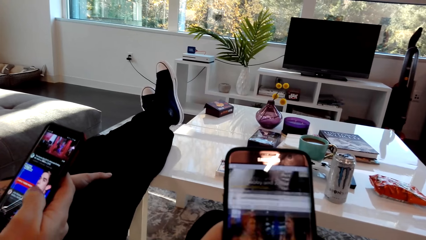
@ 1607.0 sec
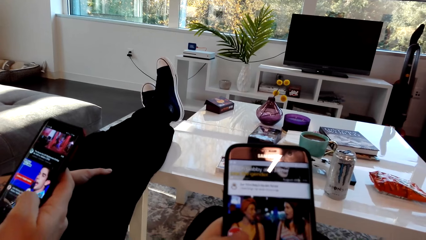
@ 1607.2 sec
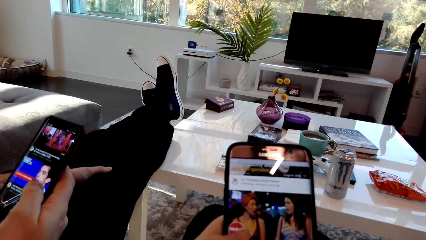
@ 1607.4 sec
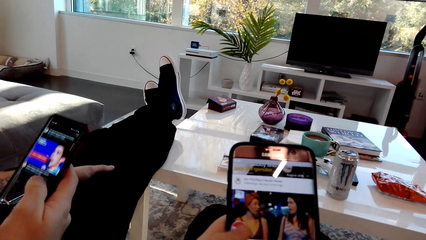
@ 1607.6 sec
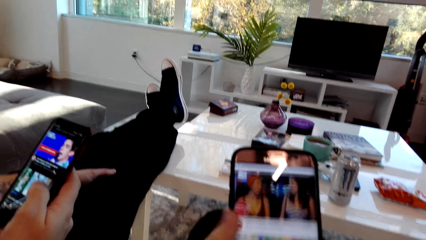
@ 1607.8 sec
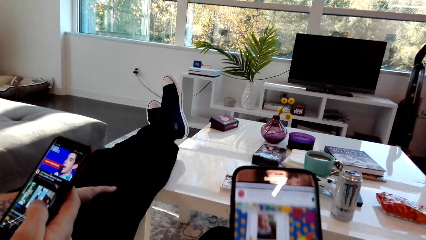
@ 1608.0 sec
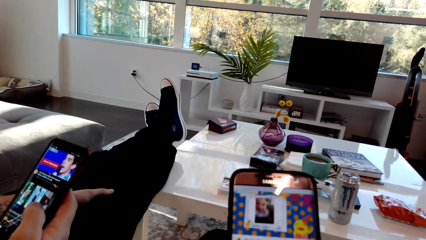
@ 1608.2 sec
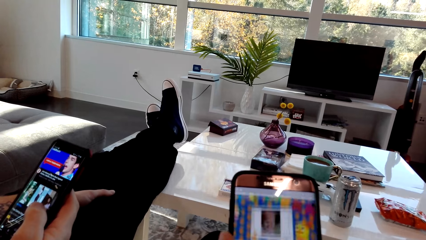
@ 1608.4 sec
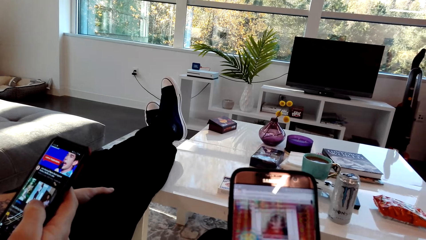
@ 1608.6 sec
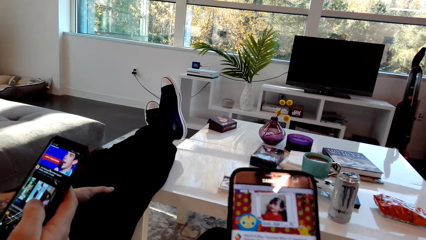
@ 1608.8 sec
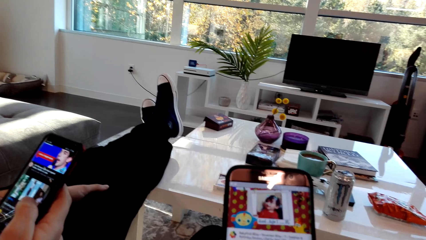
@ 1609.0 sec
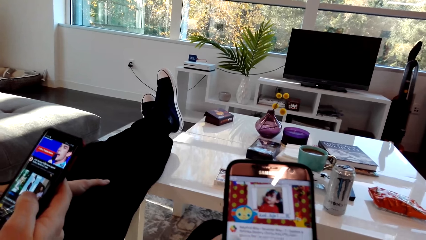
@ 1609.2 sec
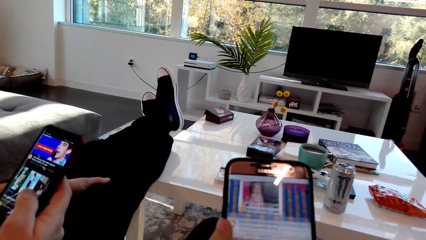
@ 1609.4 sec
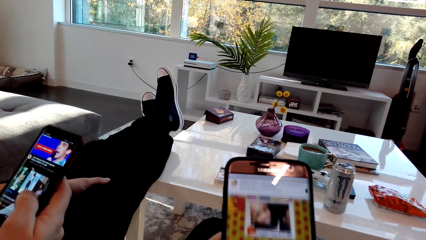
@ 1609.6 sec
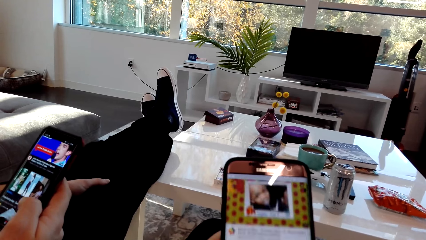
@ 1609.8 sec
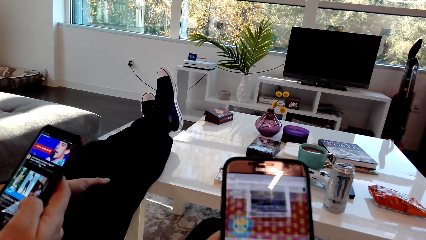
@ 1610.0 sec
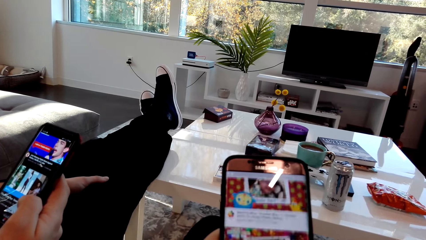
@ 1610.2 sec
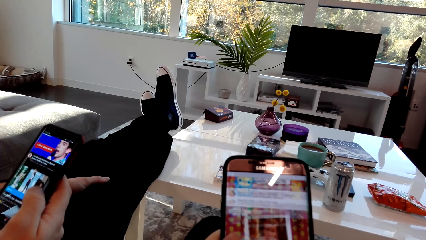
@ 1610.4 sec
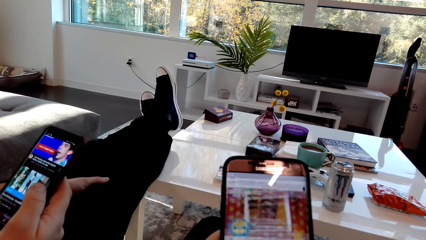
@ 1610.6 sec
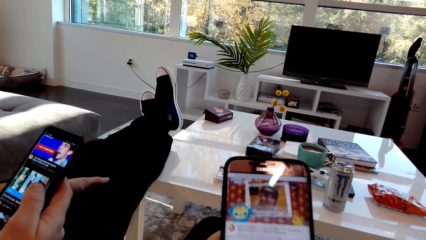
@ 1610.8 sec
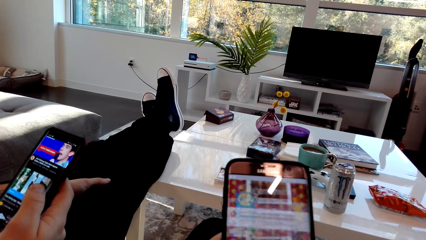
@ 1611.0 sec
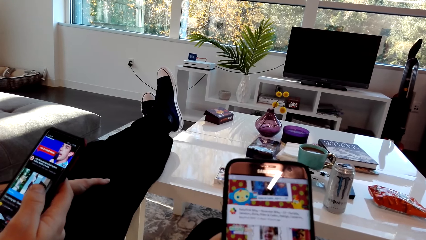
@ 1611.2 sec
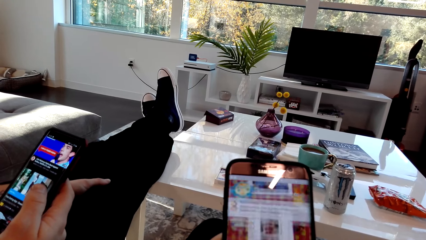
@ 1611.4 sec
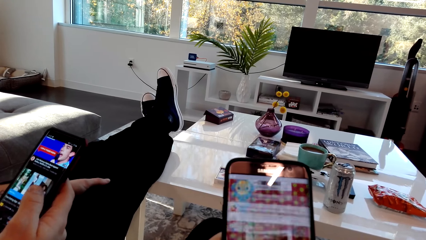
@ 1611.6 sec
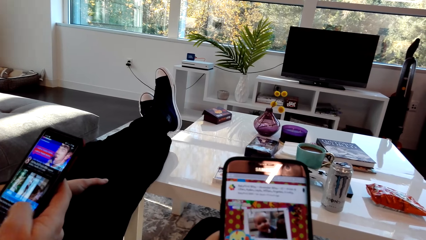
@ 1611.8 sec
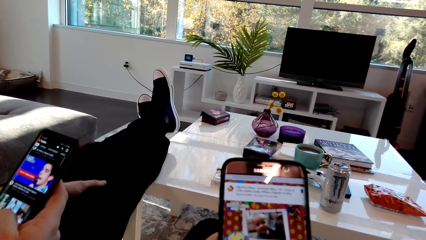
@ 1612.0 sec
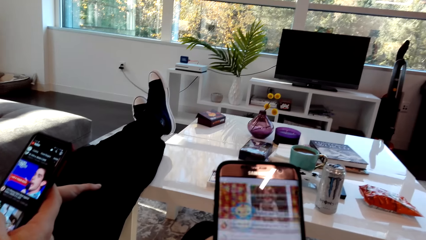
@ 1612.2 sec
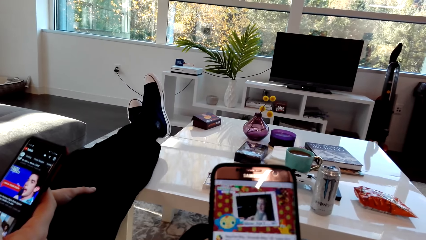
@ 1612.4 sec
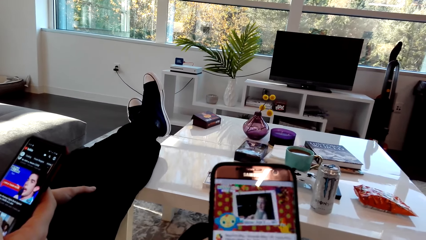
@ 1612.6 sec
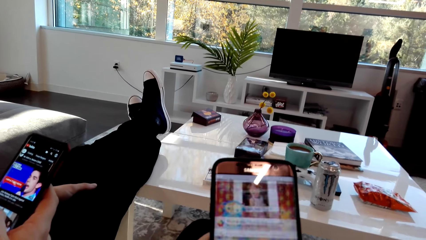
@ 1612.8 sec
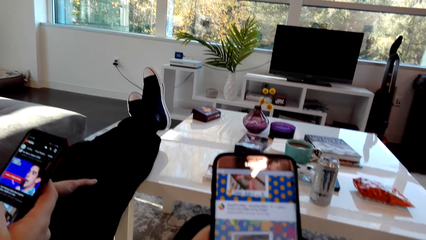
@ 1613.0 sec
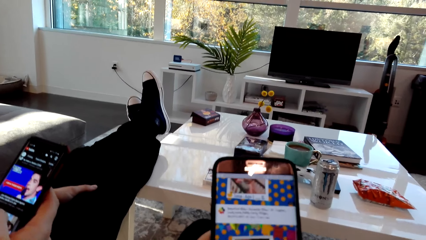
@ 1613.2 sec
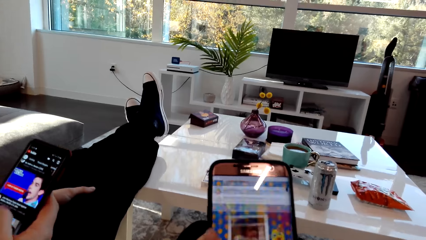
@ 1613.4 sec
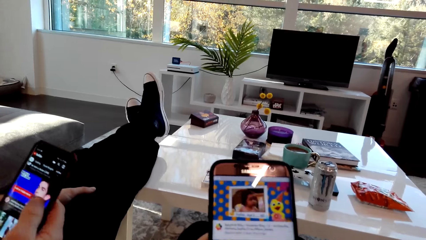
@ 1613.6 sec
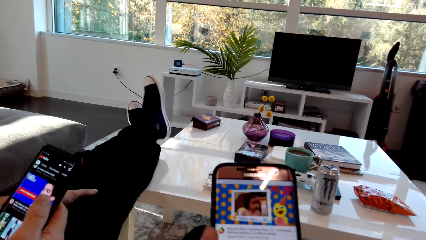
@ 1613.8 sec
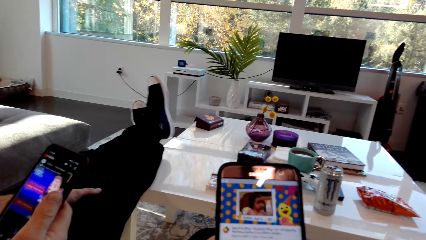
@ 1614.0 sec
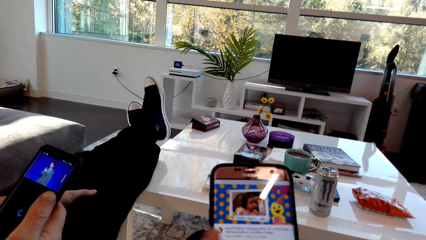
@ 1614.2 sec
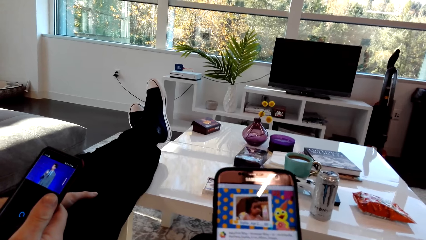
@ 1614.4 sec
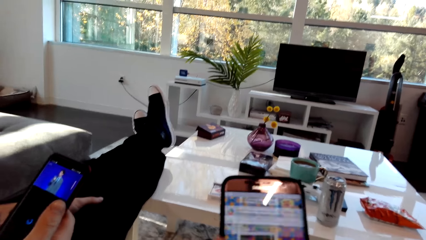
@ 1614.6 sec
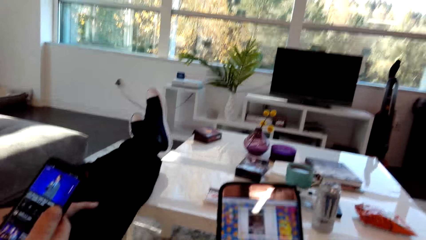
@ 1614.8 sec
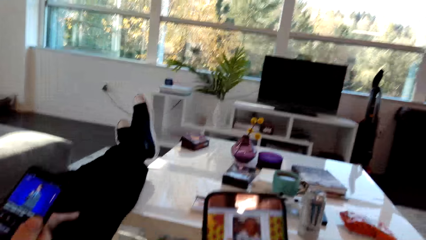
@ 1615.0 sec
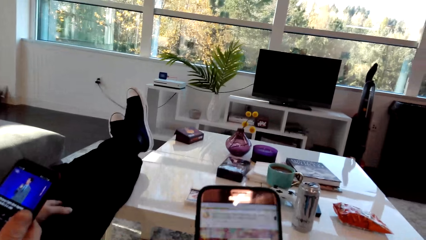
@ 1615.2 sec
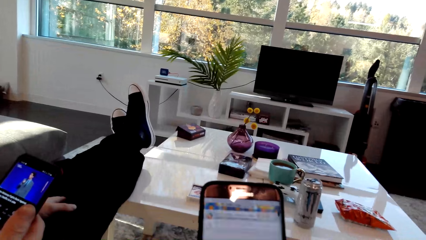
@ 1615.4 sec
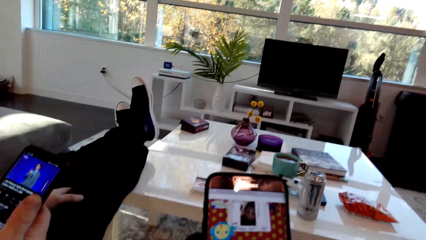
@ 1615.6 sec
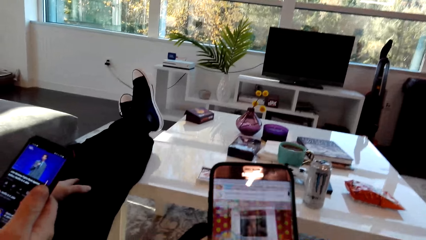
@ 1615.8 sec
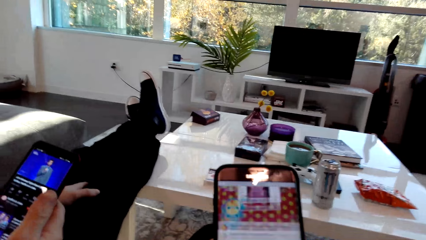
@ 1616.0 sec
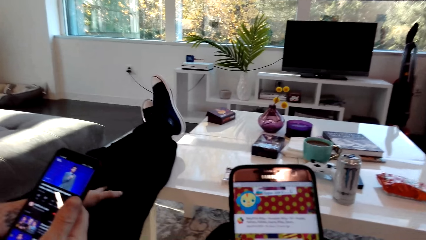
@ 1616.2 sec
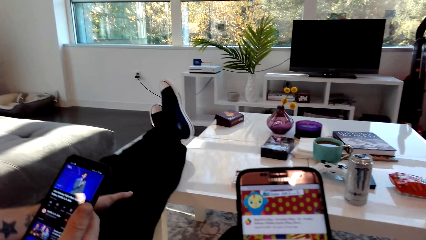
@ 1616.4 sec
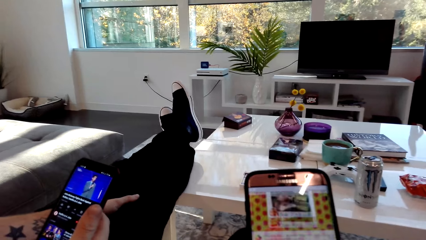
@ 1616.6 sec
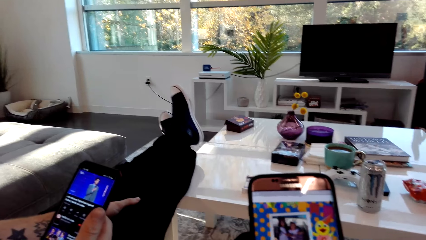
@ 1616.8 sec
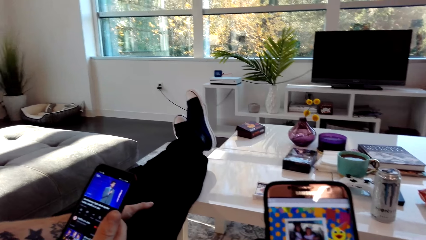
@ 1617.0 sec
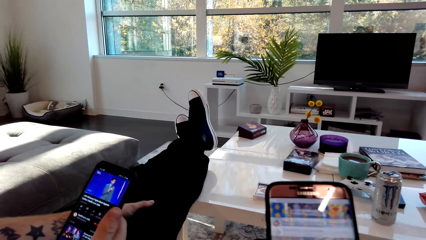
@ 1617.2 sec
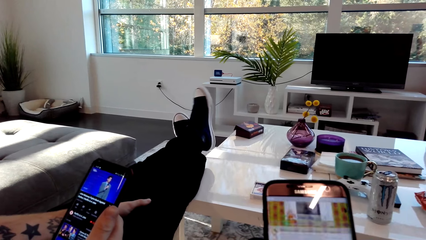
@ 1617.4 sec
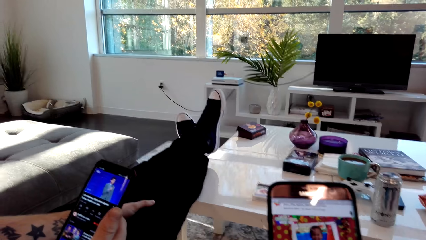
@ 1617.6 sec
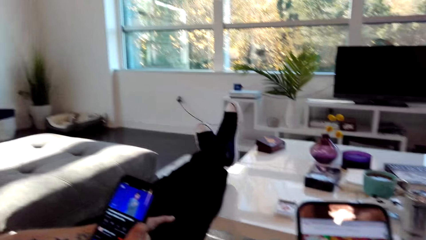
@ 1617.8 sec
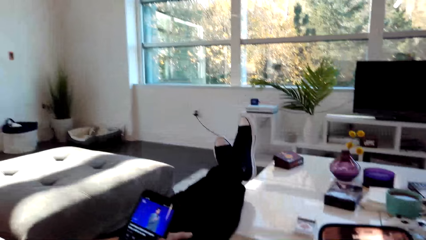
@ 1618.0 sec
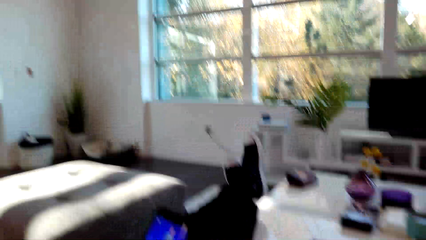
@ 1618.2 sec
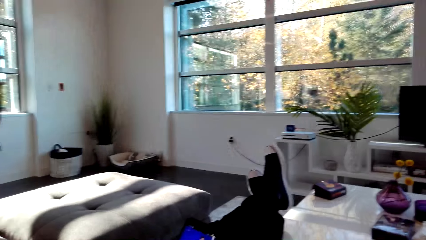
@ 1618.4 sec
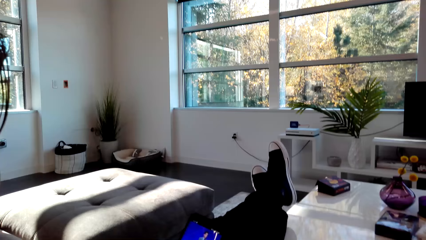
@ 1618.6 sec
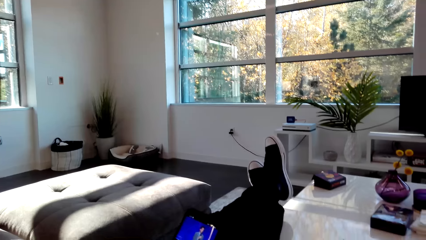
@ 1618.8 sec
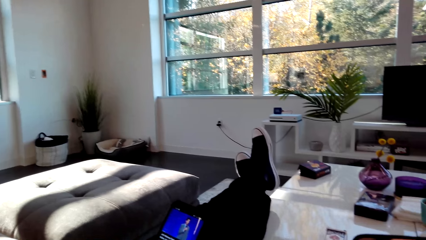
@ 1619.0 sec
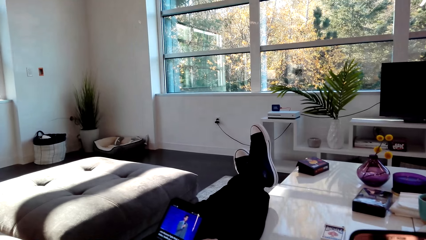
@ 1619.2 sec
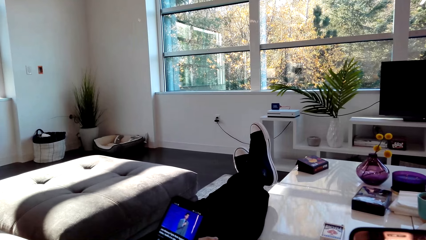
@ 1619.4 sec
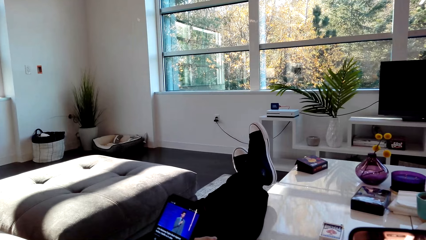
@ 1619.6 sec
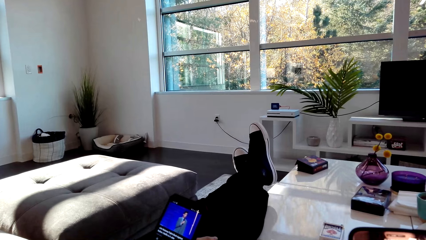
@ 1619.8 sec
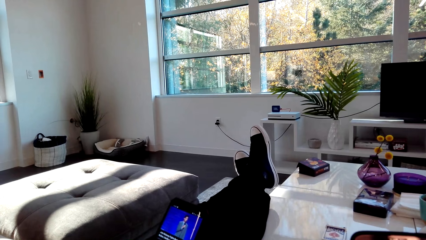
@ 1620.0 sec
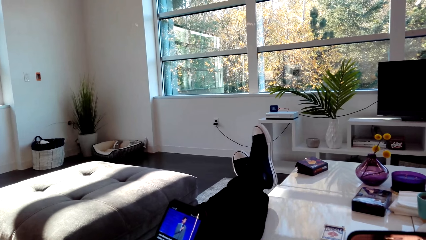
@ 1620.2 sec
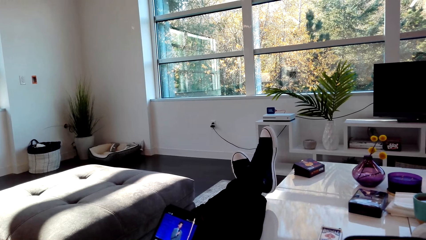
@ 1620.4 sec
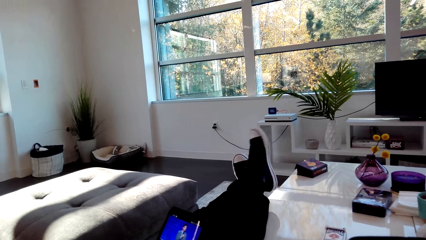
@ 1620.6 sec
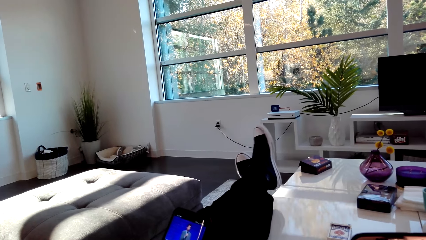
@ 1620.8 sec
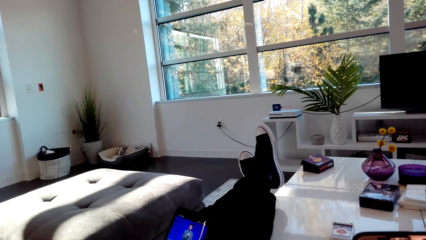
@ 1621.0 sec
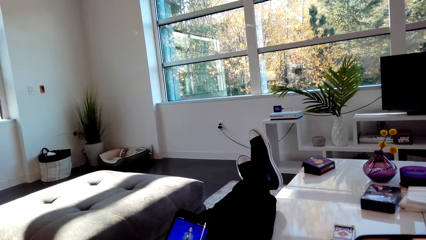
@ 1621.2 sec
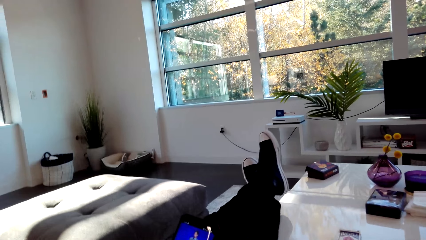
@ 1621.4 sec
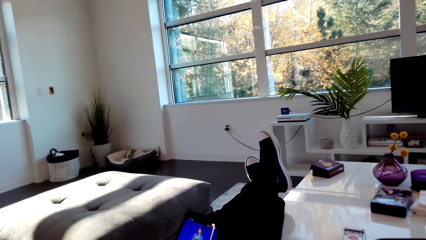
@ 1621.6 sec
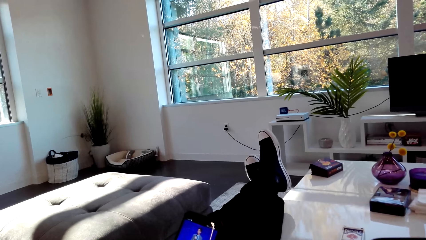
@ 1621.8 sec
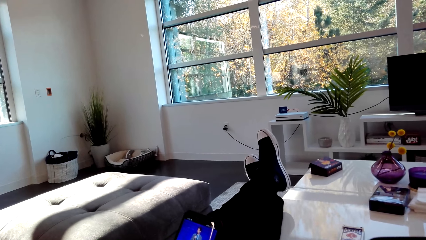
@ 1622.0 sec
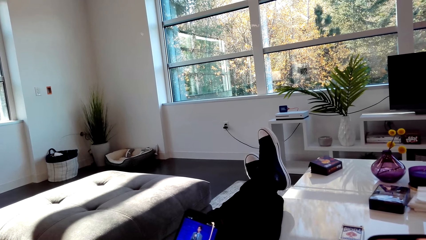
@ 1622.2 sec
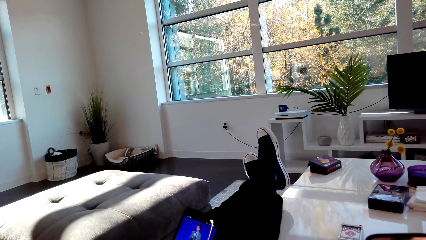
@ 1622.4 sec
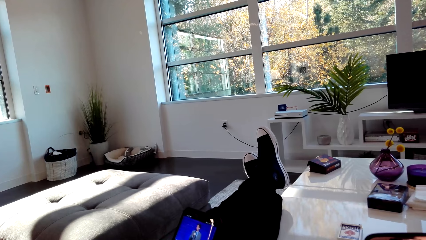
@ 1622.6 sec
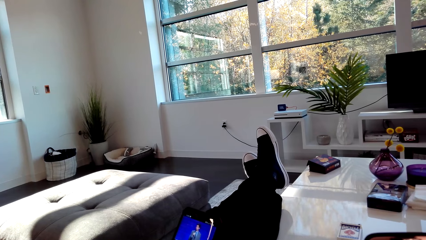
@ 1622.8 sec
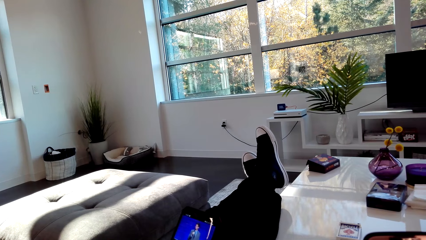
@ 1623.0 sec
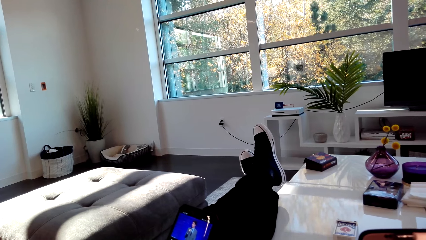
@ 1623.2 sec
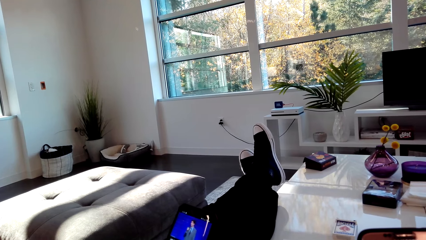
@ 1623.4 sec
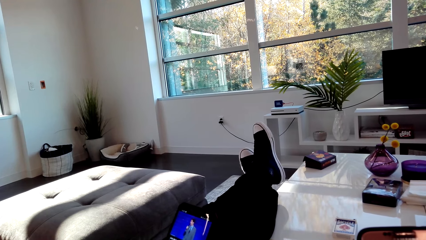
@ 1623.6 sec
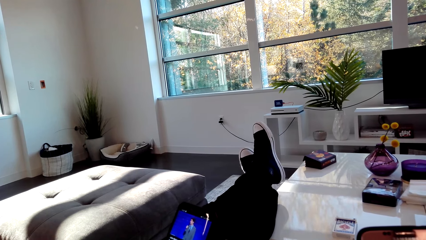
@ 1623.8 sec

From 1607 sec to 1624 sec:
The camera wearer dialogs with a person. They watch a video on the phone.
